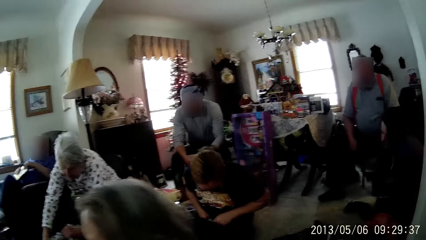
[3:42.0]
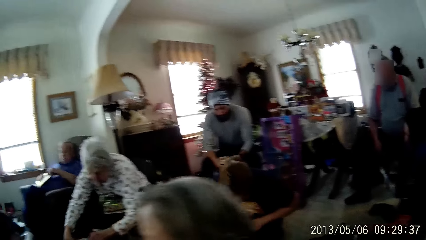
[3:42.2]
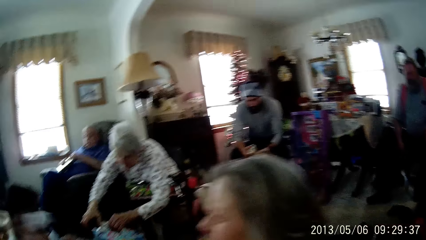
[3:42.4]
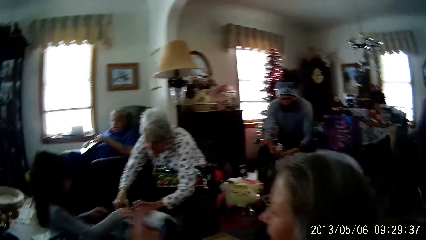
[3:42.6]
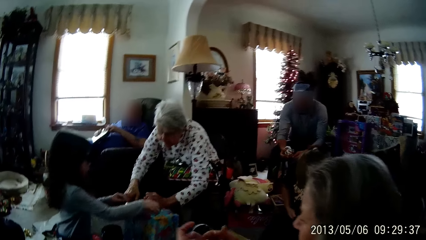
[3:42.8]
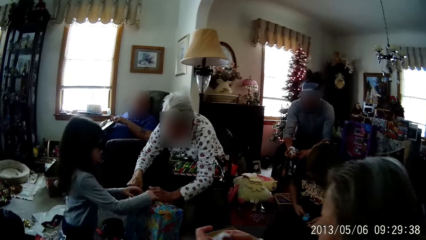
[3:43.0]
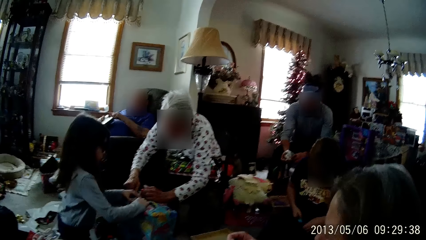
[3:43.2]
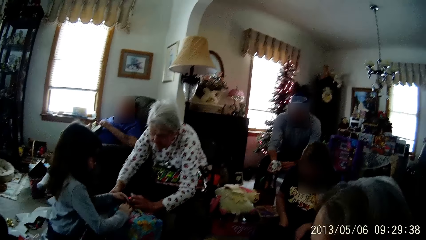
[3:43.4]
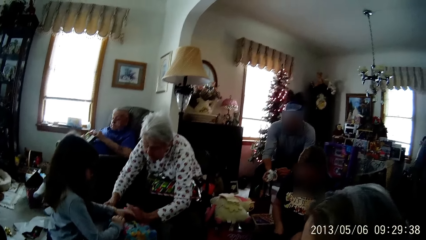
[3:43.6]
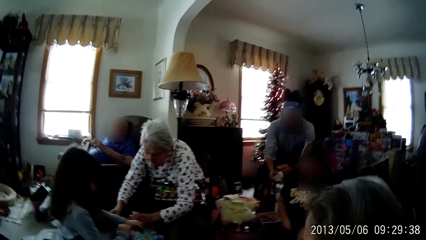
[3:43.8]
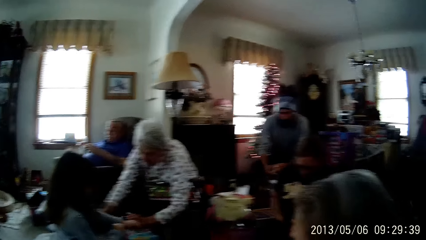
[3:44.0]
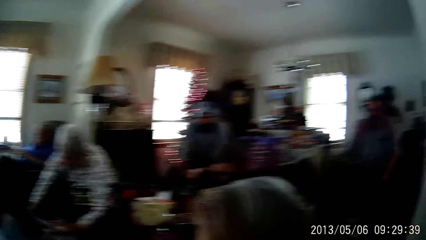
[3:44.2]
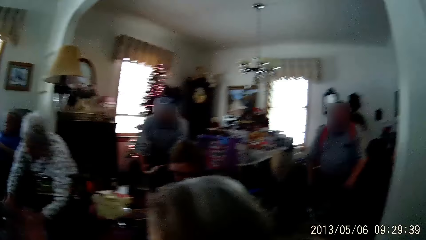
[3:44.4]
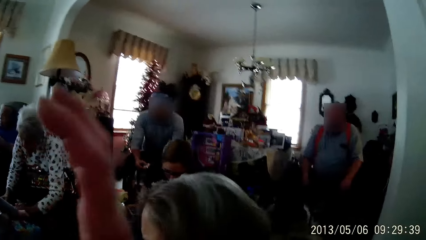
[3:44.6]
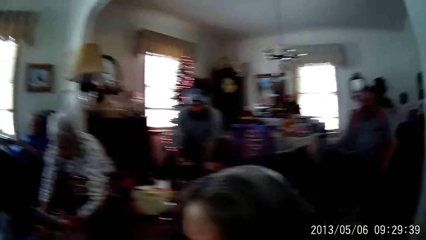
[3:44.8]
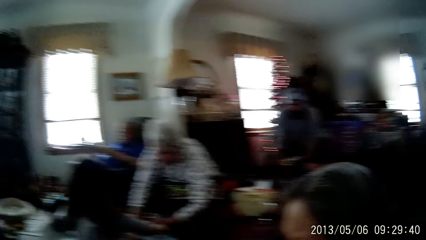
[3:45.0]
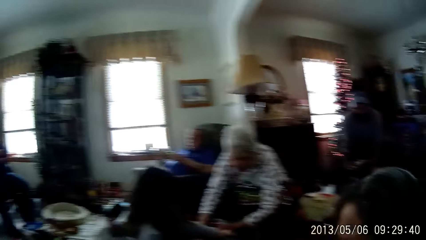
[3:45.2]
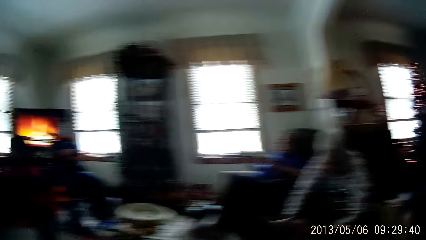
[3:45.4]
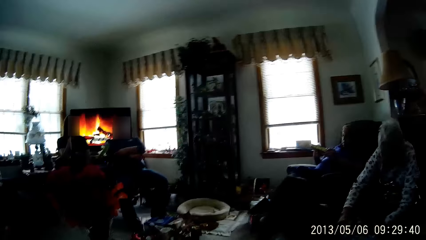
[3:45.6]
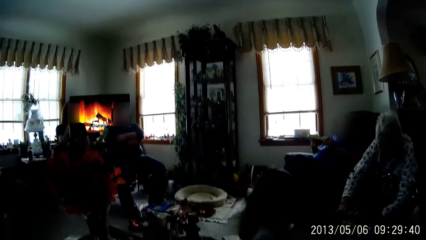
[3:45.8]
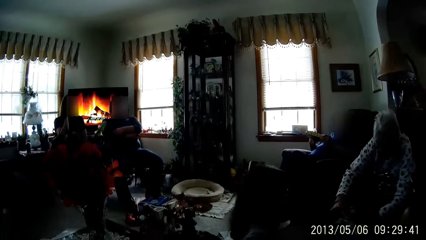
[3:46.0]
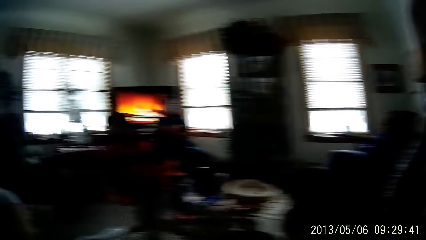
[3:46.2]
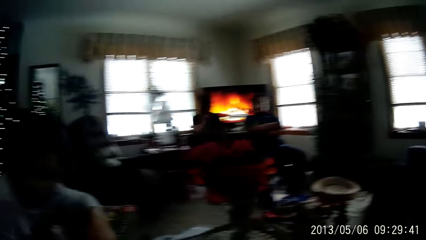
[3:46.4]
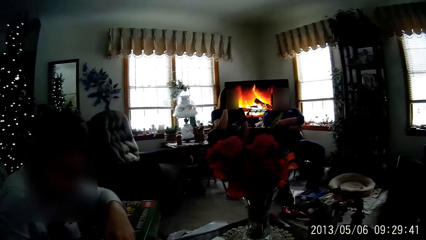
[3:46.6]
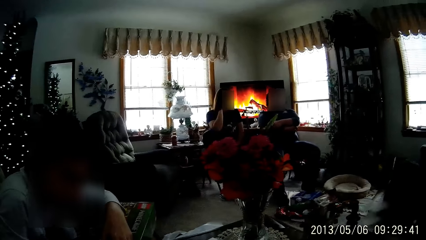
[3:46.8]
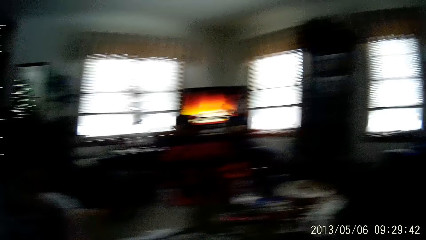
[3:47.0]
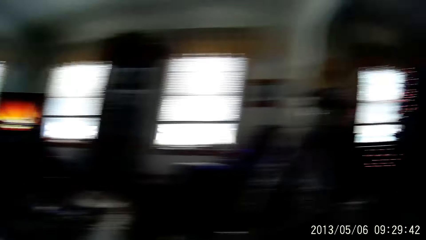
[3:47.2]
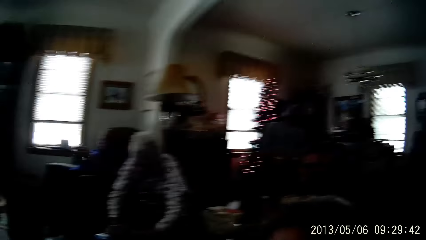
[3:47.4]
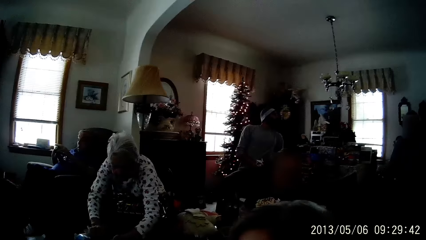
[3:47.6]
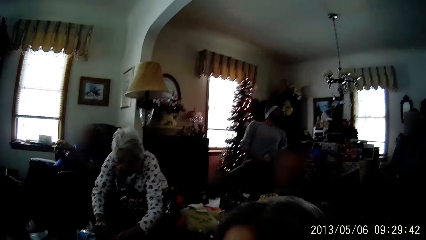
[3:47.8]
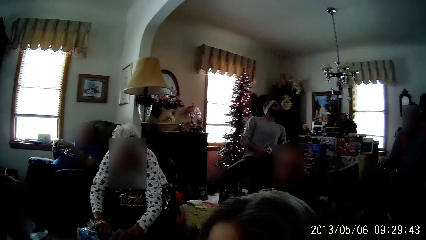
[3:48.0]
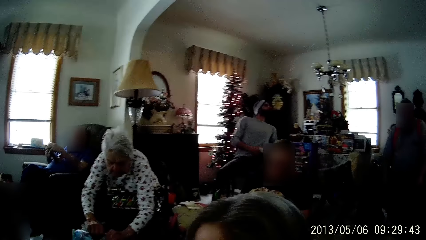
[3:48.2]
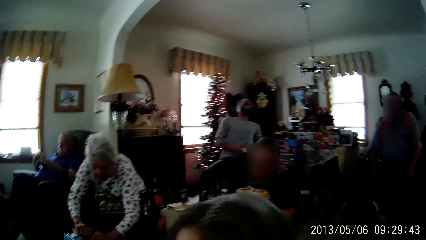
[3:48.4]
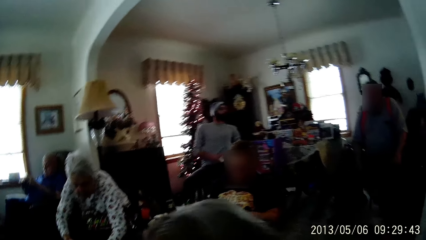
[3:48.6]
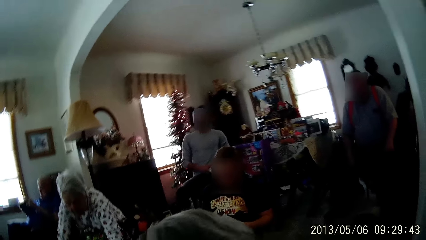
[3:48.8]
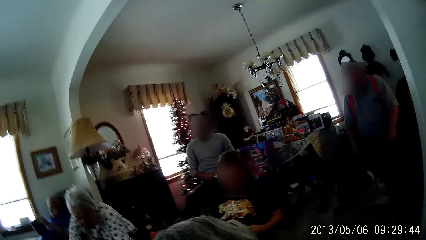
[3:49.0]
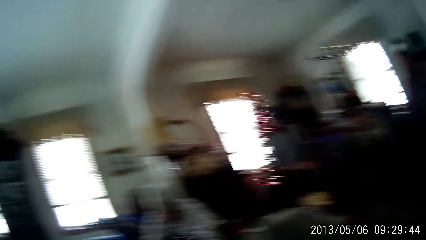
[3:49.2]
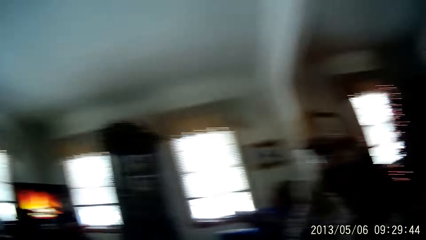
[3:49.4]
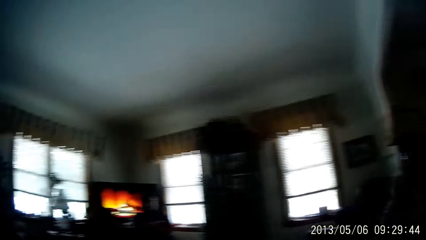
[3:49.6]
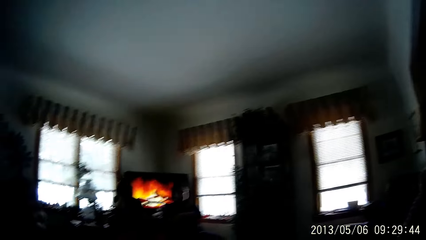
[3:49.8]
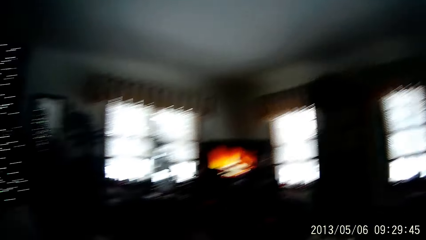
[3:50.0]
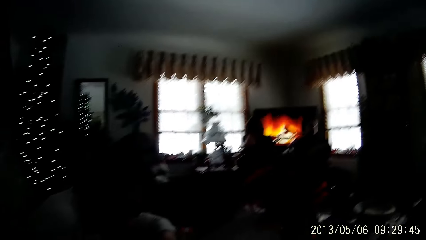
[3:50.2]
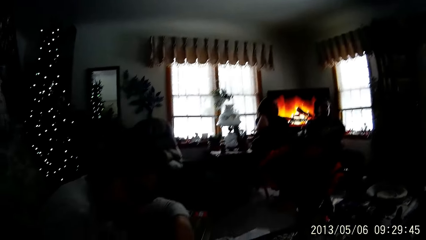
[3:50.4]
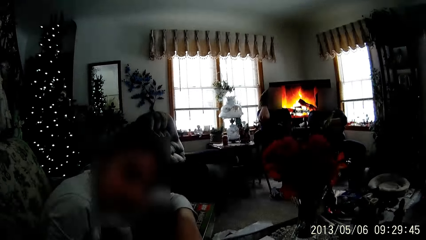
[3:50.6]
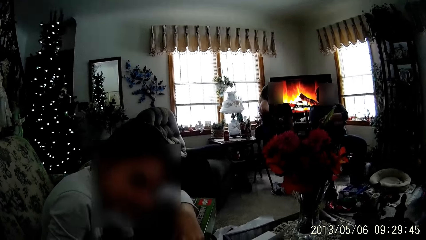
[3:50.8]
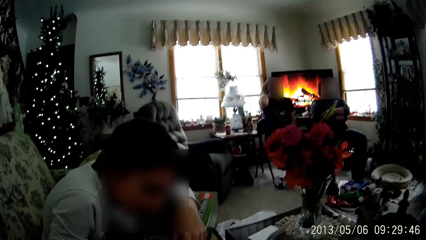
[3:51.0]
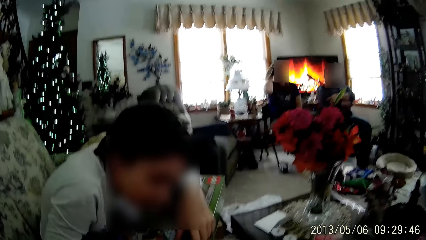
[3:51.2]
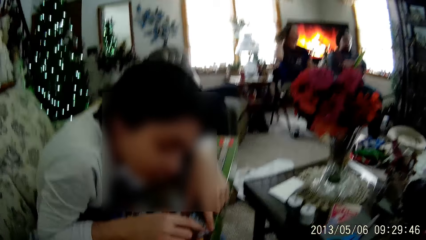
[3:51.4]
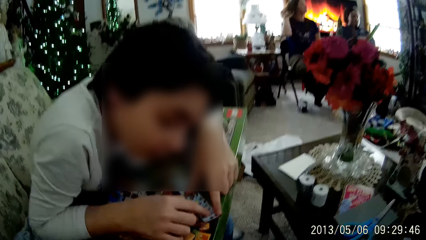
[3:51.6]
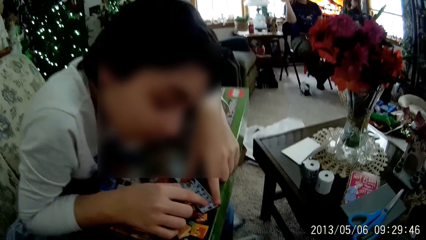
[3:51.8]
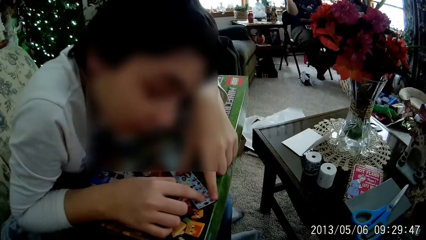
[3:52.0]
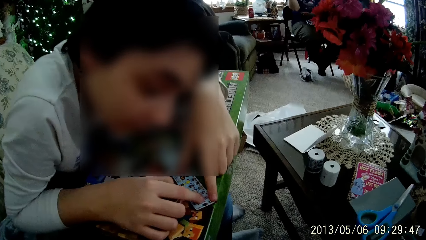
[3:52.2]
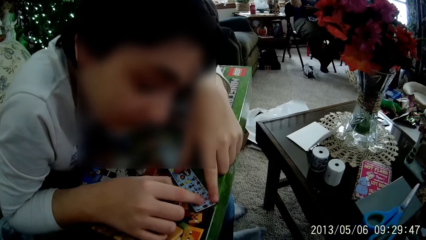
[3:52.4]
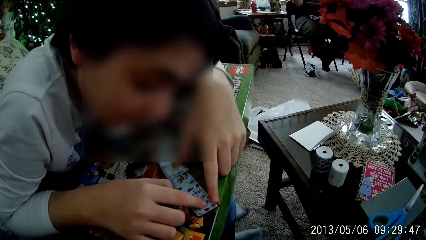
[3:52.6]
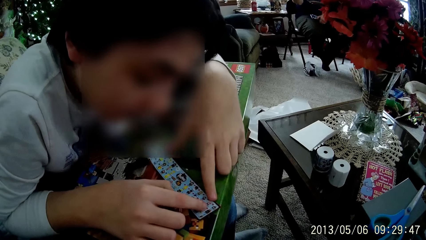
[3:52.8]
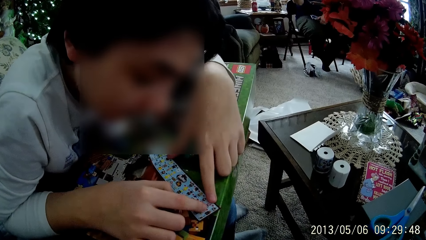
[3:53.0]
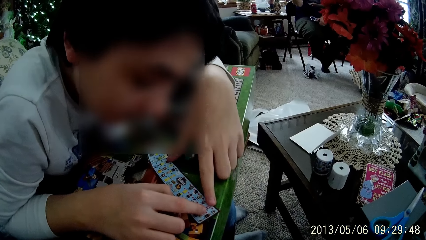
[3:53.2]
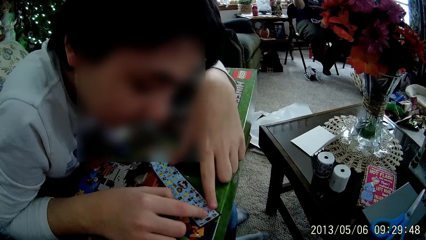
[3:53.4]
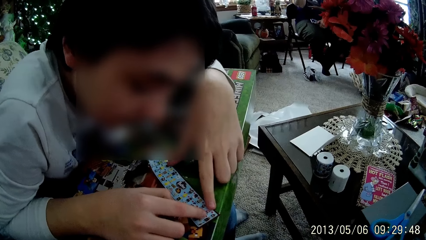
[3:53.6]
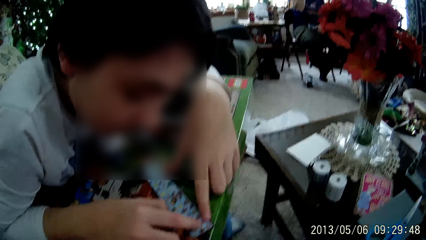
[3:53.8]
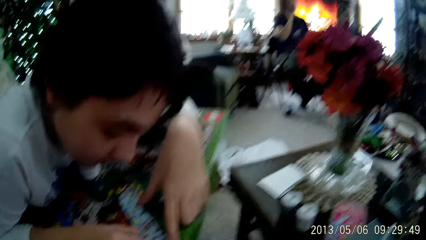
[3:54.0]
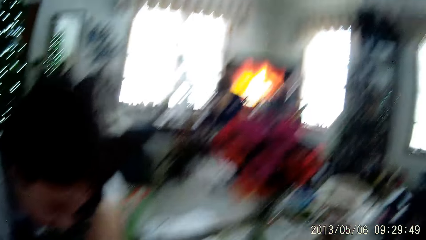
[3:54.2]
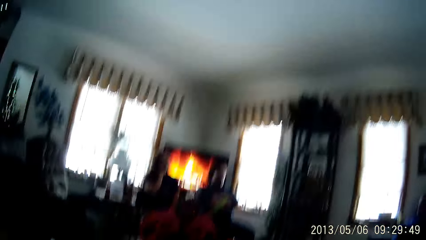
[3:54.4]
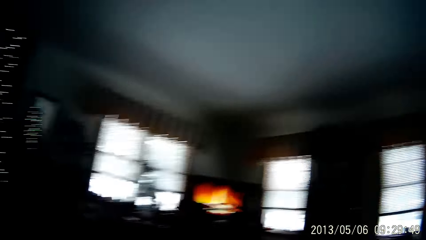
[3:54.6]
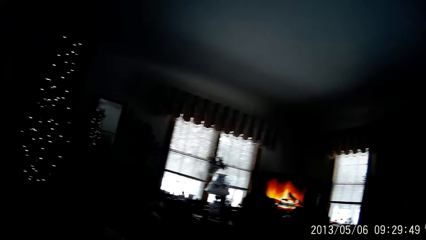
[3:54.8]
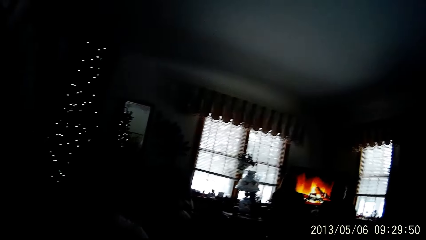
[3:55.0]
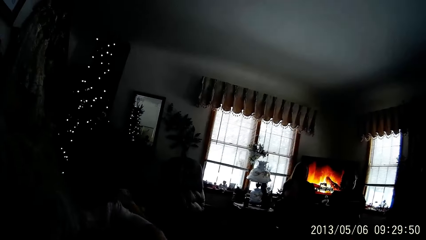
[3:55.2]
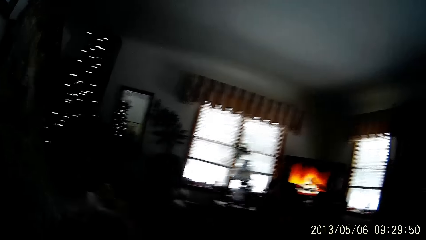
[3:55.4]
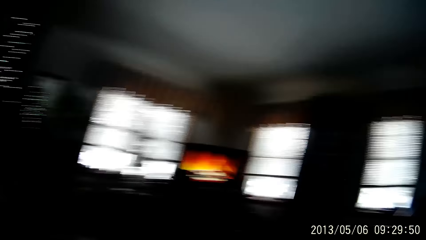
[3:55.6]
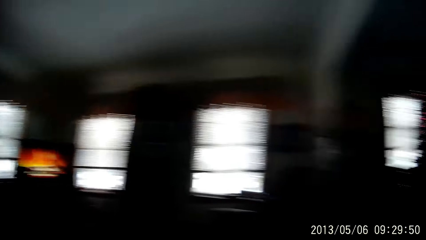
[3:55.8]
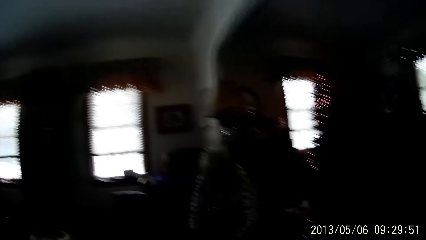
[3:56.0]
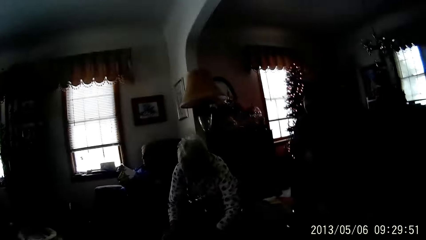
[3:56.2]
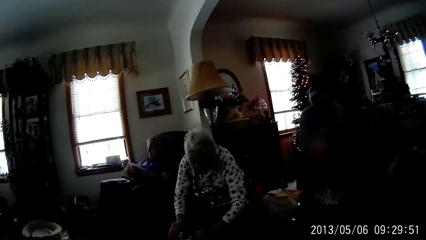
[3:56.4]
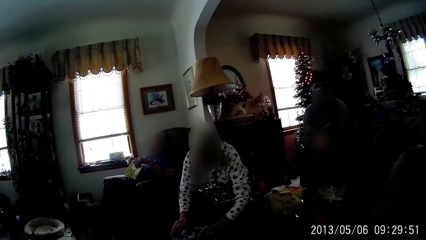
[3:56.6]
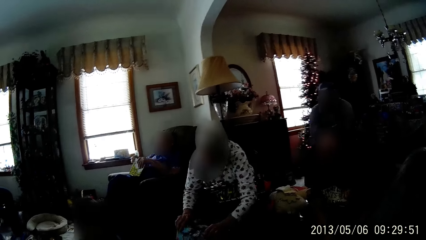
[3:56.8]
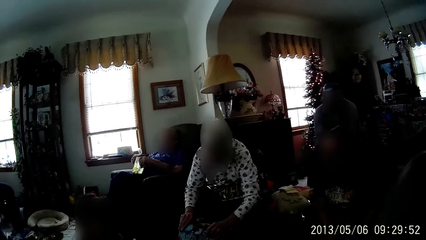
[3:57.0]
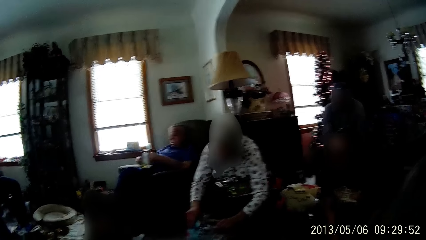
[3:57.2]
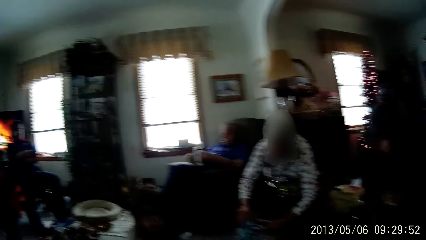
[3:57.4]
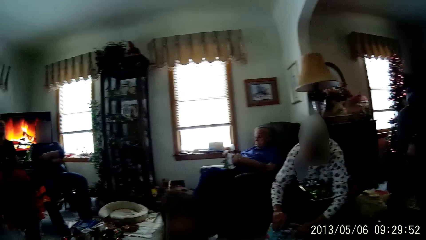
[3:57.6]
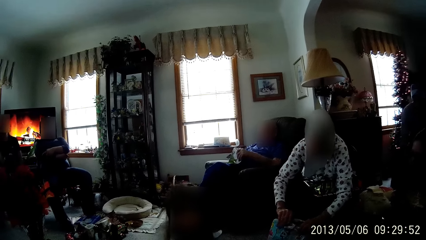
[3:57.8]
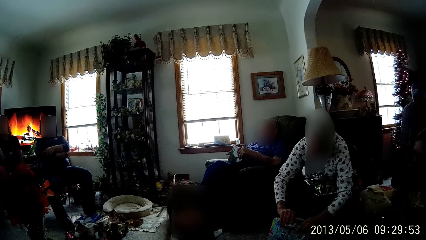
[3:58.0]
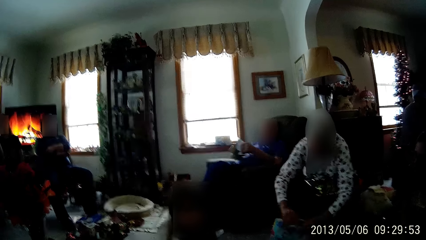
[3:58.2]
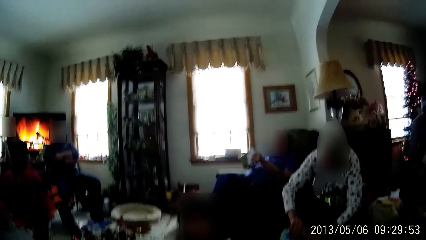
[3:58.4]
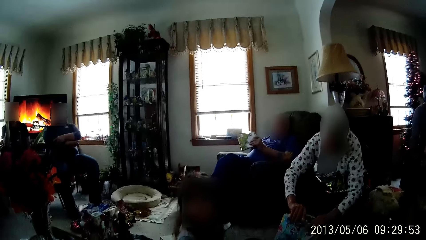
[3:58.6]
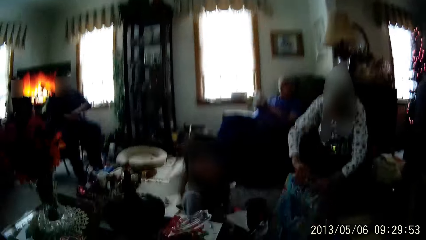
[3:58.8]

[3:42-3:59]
A person tears a box. A woman collects a toy from a boy with her right hand. The camera wearer looks around in the room. Another person lifts a hand. The camera wearer looks around in the room. Another person reads on a paper sticker. The boy places his hands on a game manual. The camera wearer looks around in the room. Another person unwraps a box.
